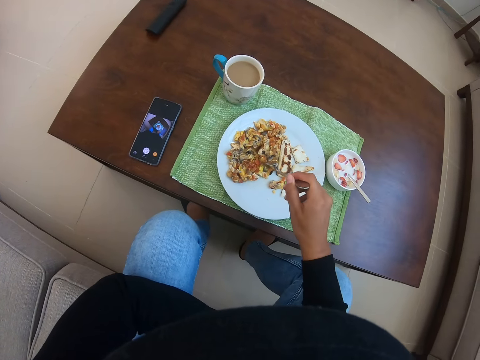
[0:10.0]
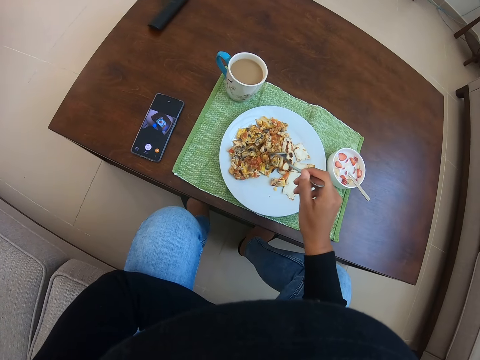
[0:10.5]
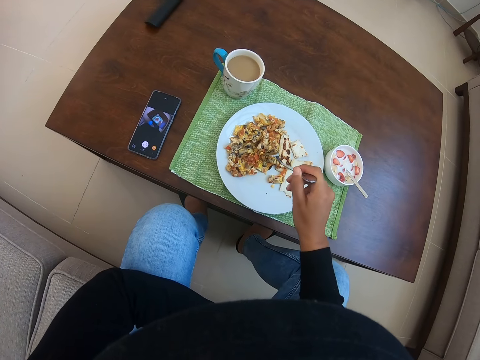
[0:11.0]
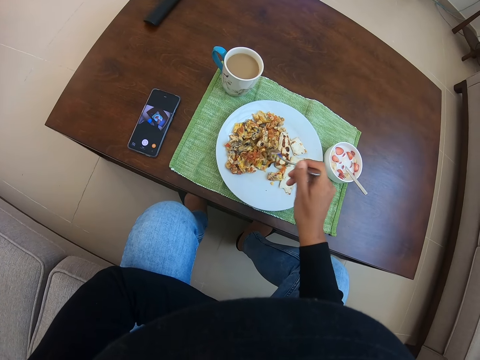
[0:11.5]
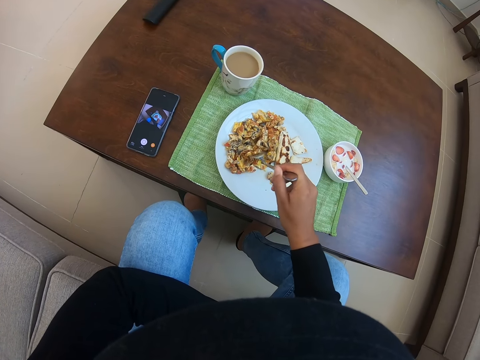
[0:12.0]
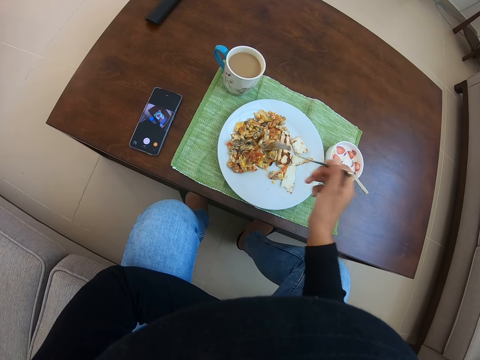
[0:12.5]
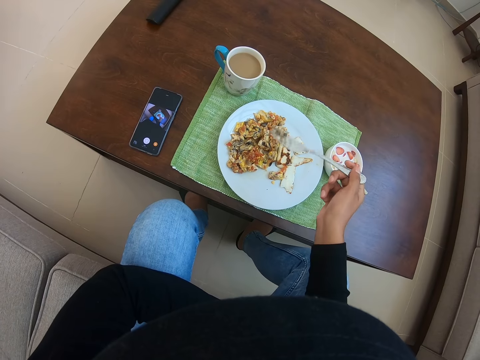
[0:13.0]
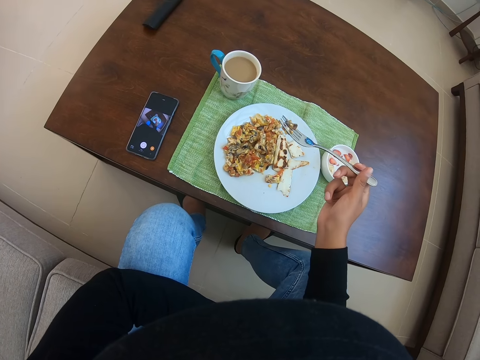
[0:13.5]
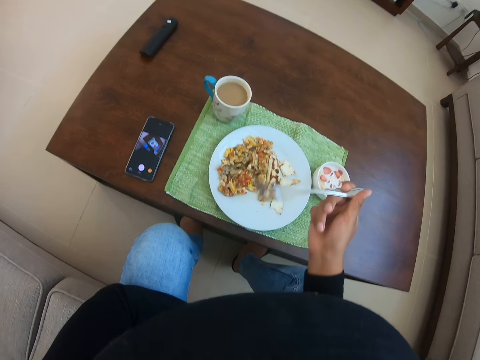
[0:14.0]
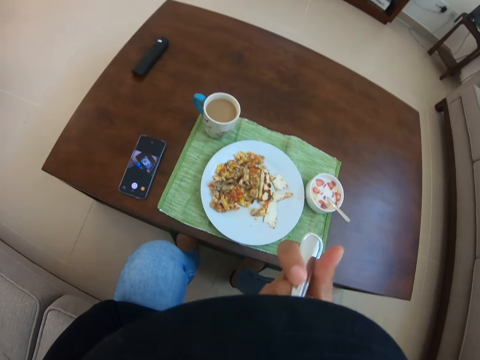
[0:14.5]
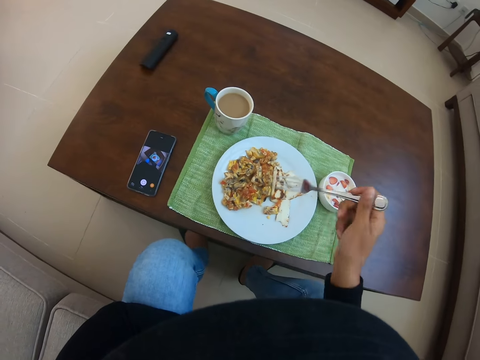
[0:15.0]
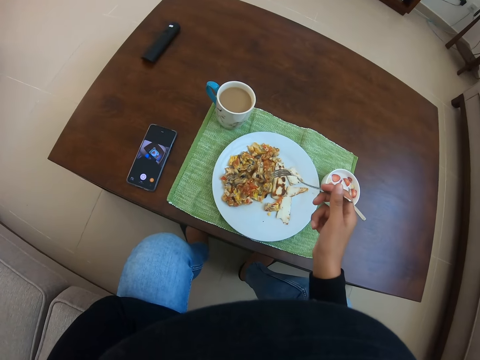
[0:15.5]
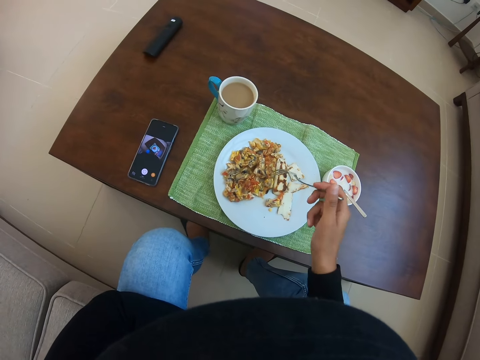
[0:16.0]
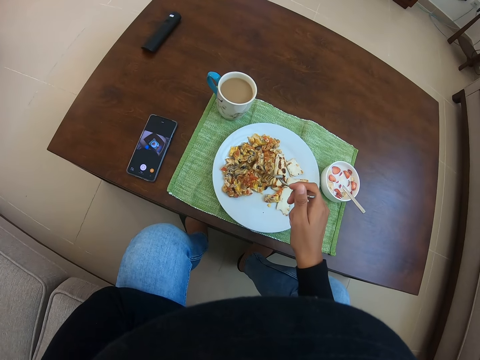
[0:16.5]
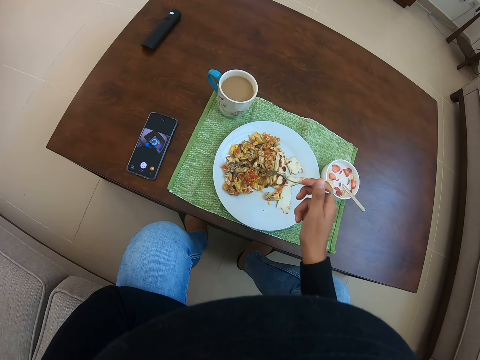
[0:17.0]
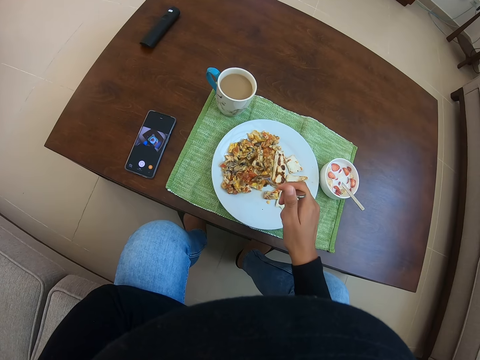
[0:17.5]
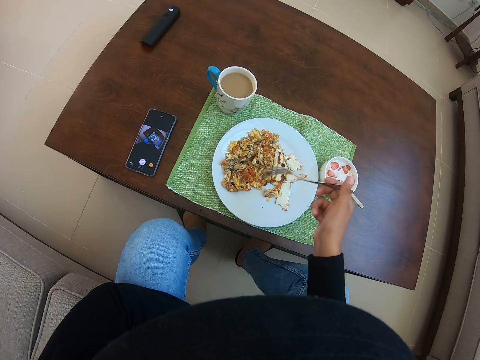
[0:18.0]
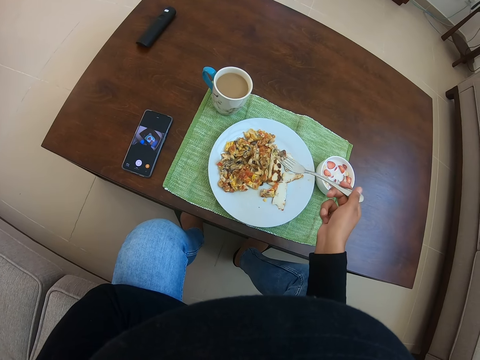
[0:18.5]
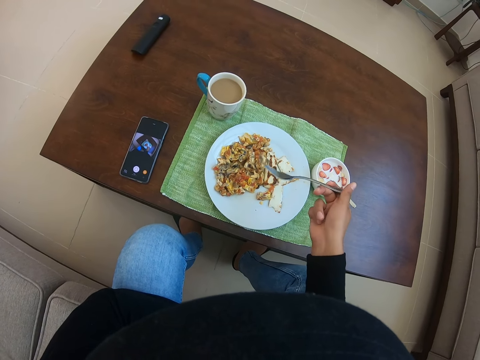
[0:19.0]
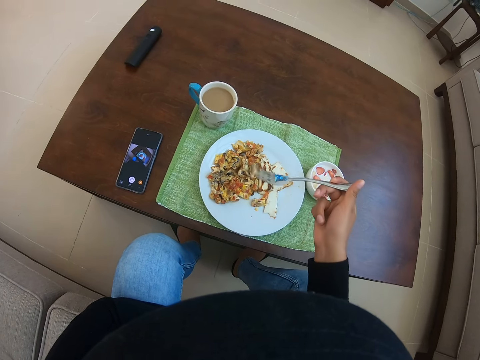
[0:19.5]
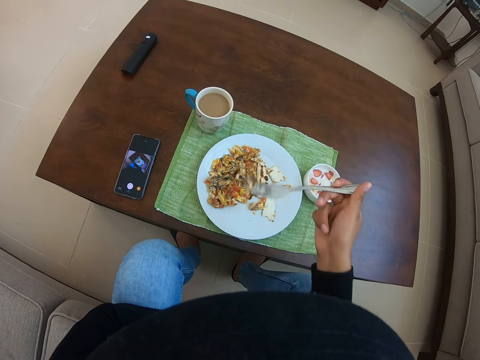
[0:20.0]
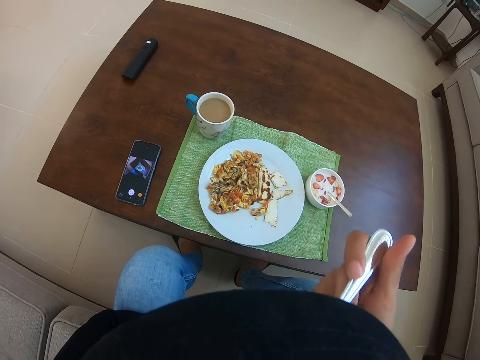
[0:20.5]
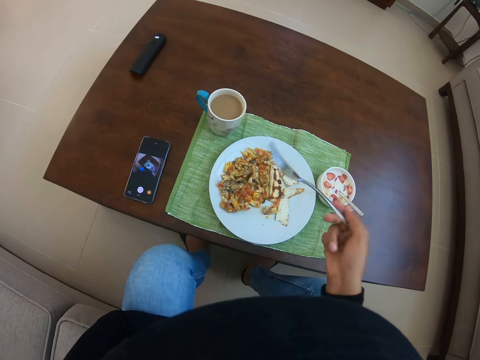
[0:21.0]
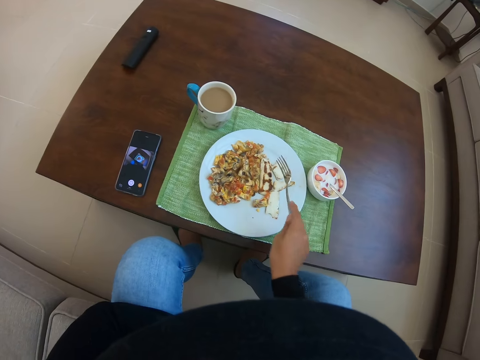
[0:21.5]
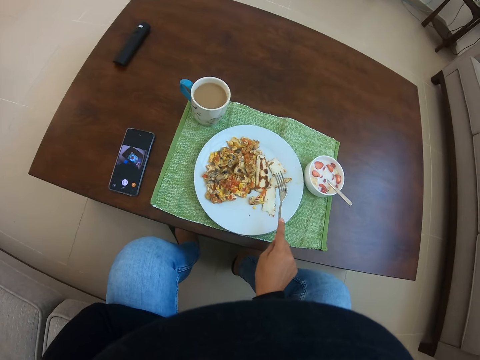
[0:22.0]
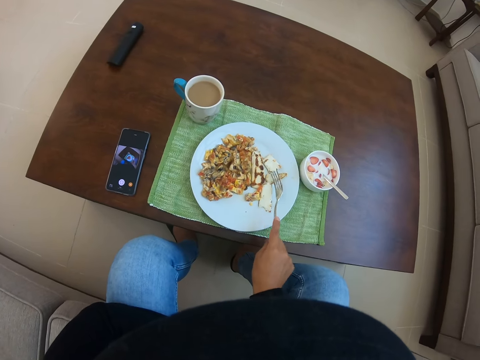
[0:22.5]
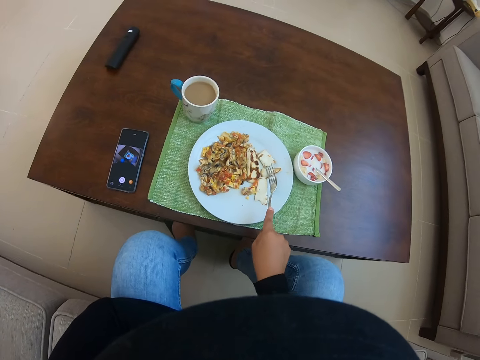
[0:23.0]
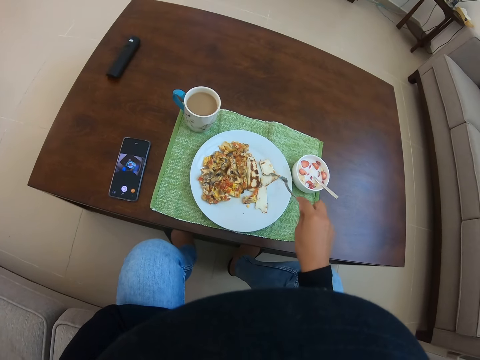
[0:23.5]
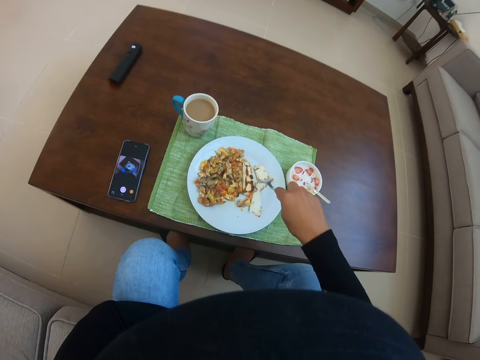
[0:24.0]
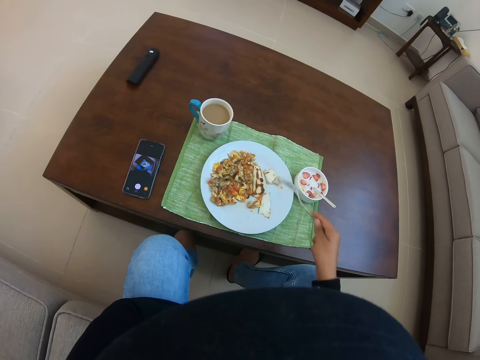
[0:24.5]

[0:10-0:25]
The camera wearer eats food from a plate. They pick something with a fork. They eat something. They pick something with the fork. They eat something. They pick something with the fork.

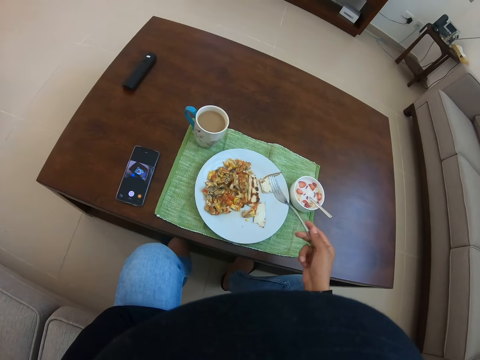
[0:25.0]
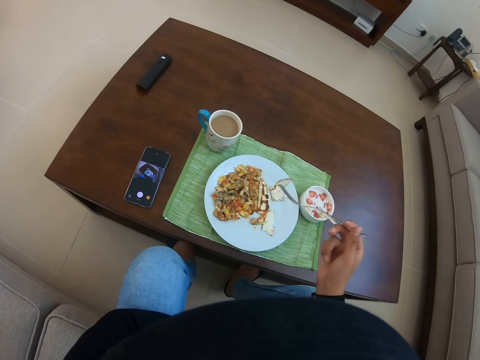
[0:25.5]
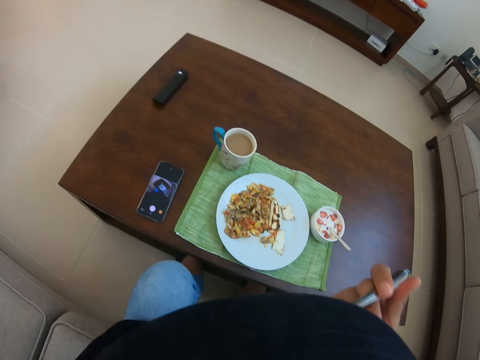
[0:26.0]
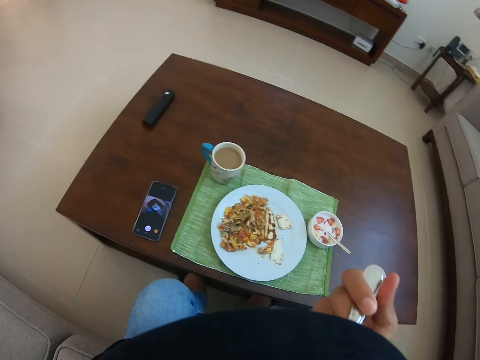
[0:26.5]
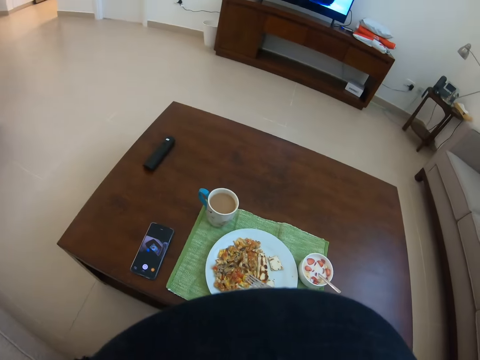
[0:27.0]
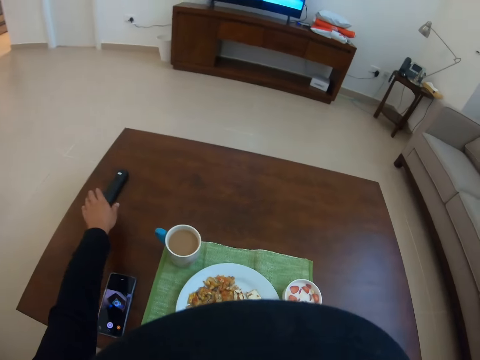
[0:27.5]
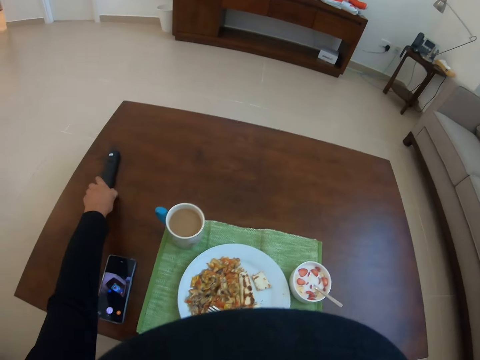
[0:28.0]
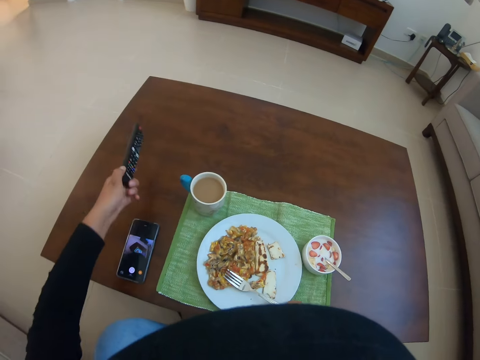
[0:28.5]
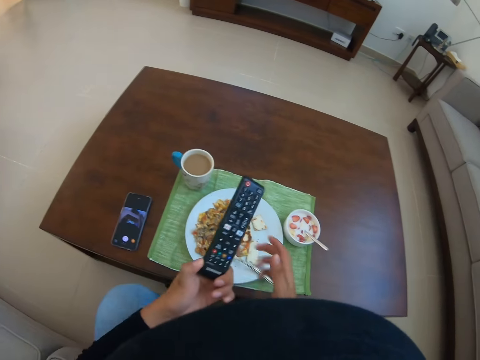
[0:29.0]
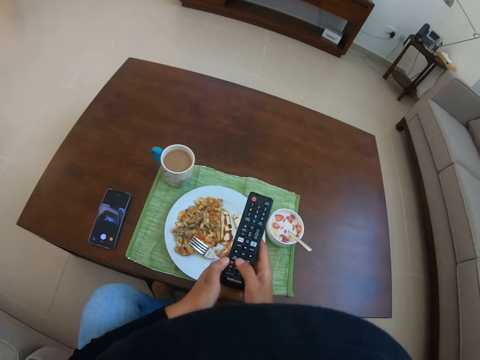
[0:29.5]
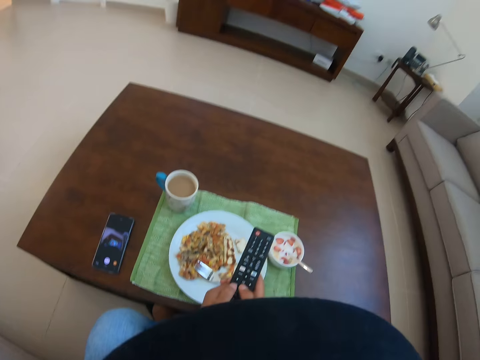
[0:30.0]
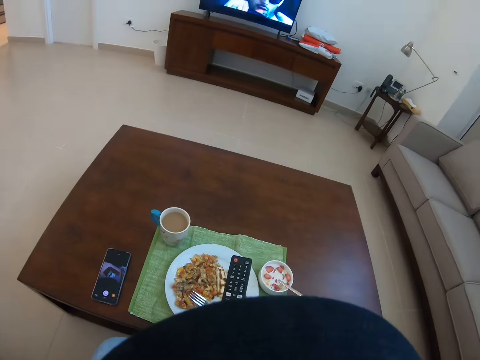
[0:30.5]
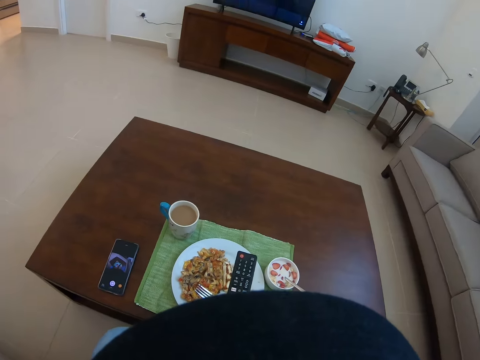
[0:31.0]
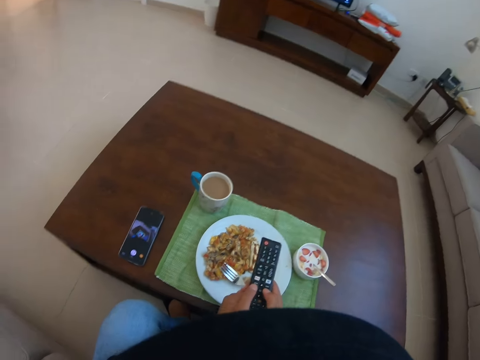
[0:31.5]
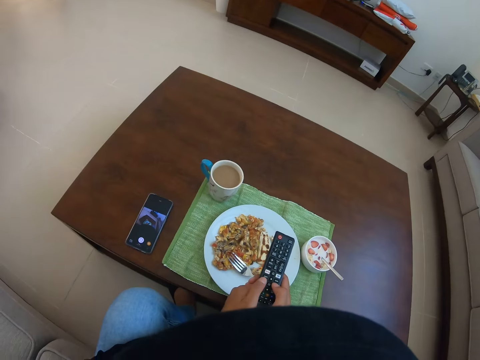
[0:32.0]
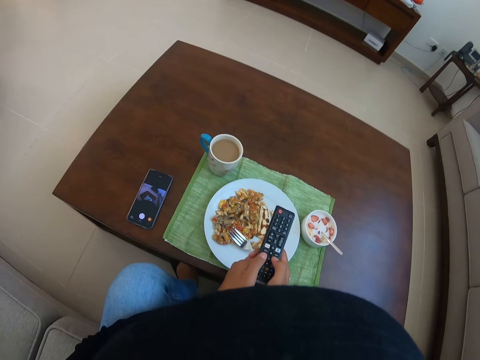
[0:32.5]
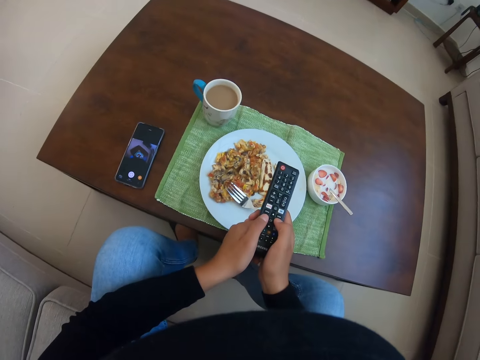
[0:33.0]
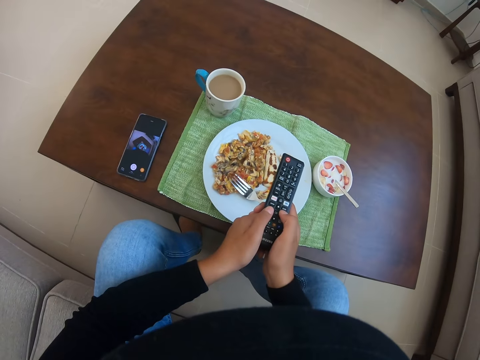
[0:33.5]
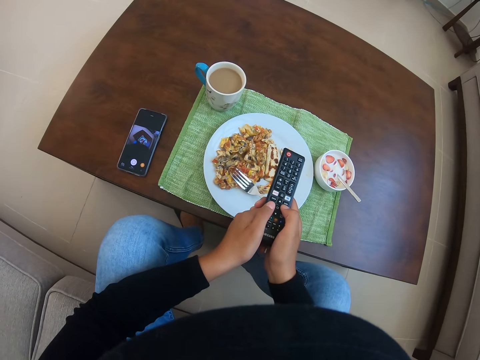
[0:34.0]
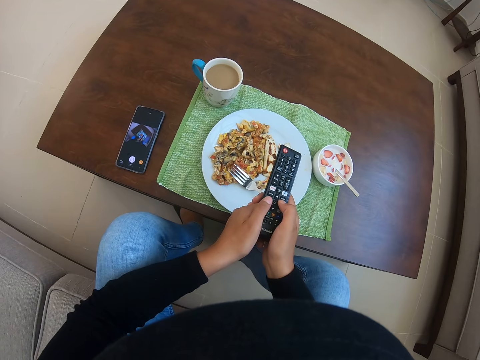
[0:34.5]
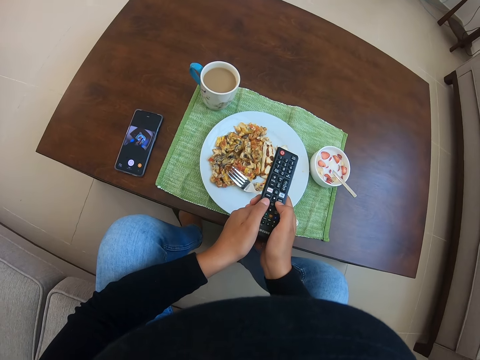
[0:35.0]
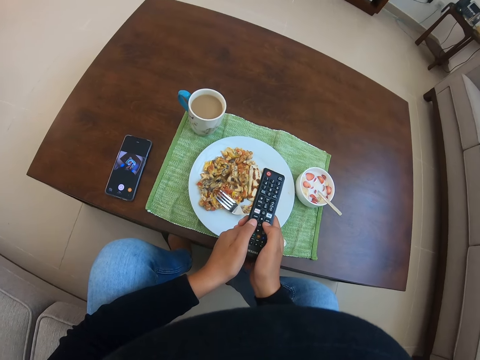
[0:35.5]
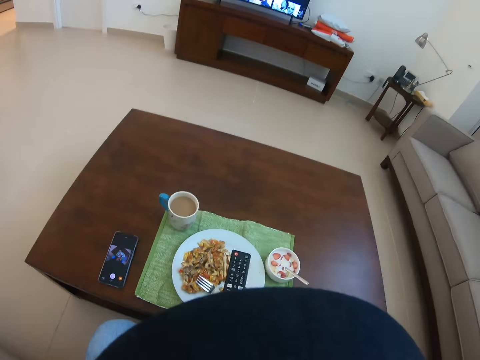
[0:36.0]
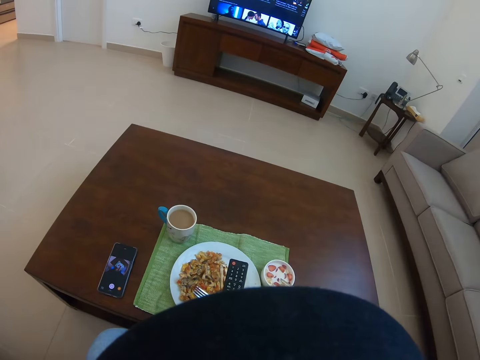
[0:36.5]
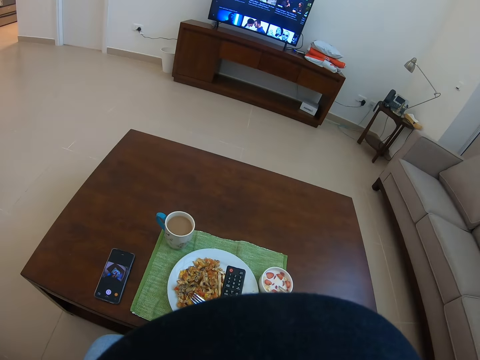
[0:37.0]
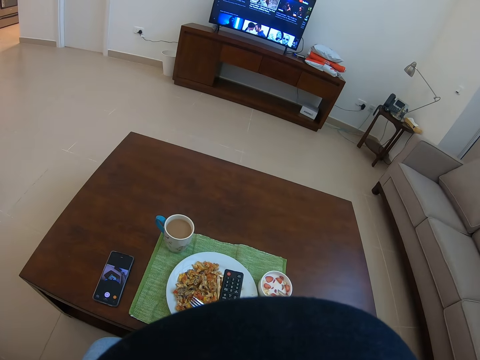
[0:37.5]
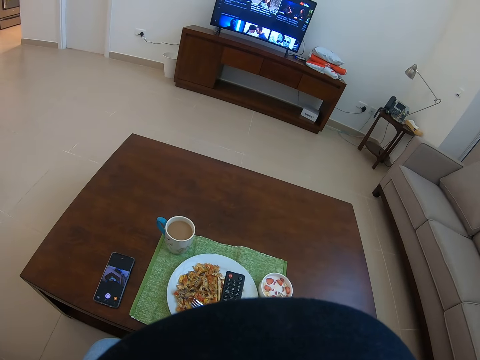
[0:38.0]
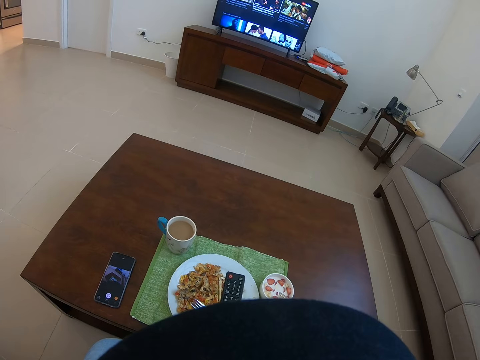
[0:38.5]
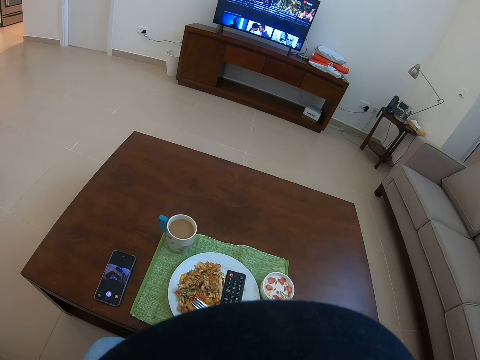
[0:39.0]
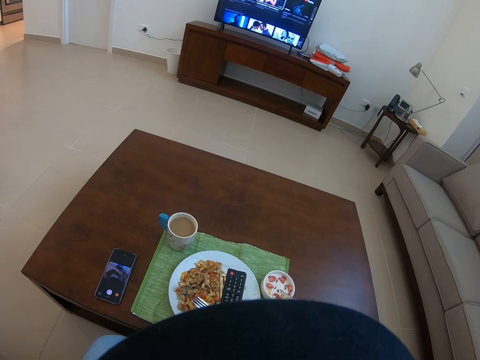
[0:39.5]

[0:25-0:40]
The camera wearer eats something. They drop a fork on the plate. They pick up a remote control. They operate a television set.
